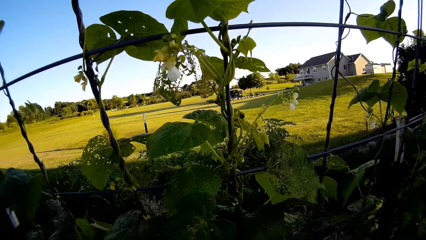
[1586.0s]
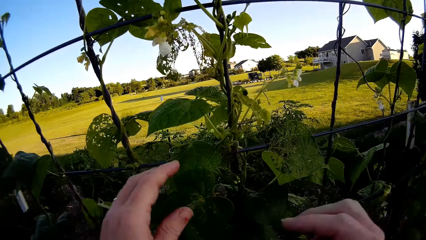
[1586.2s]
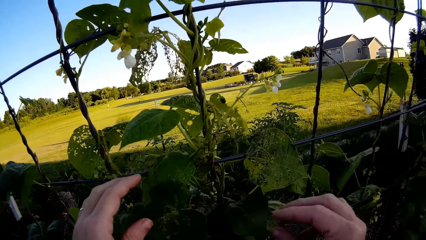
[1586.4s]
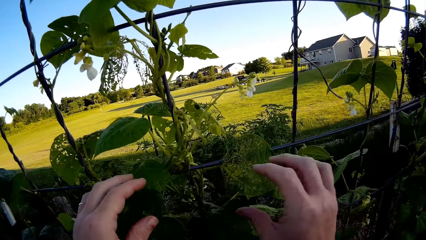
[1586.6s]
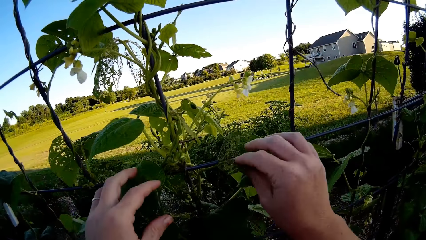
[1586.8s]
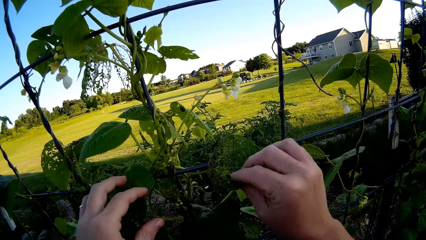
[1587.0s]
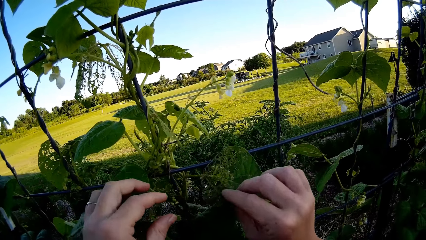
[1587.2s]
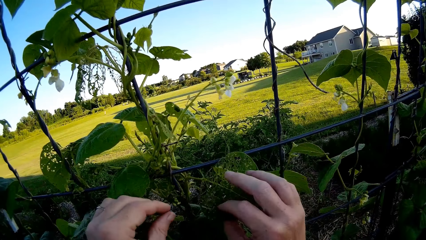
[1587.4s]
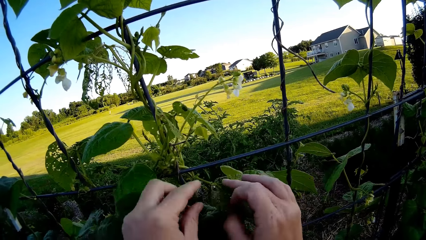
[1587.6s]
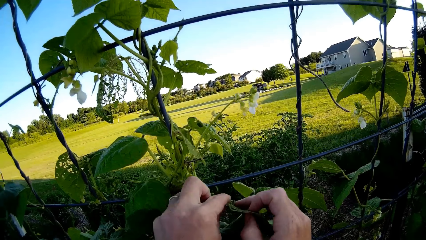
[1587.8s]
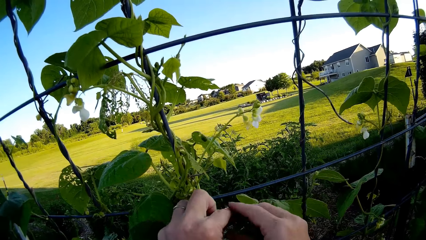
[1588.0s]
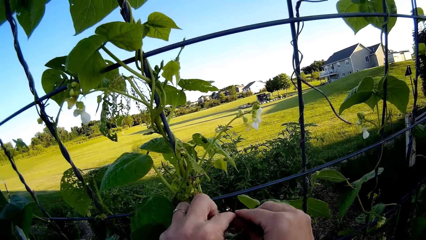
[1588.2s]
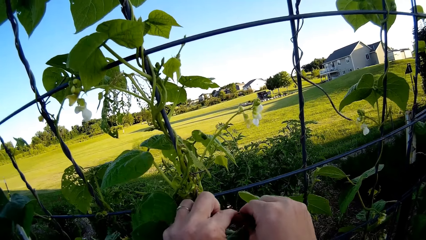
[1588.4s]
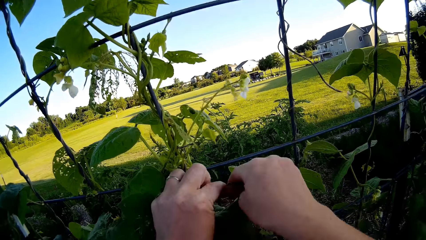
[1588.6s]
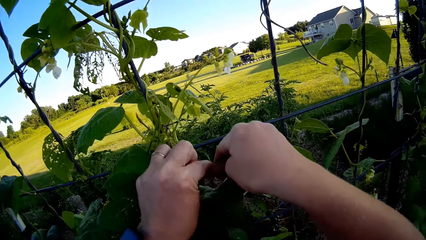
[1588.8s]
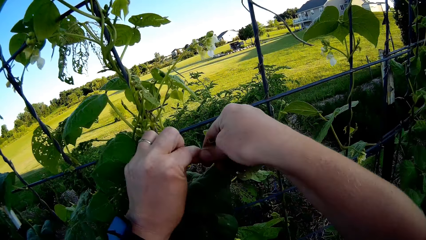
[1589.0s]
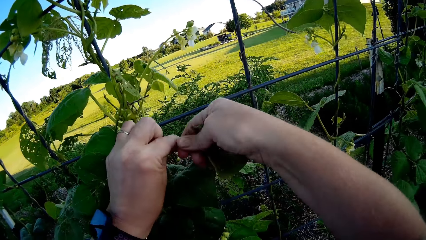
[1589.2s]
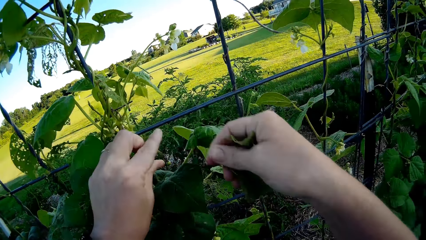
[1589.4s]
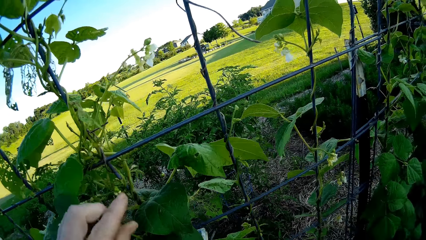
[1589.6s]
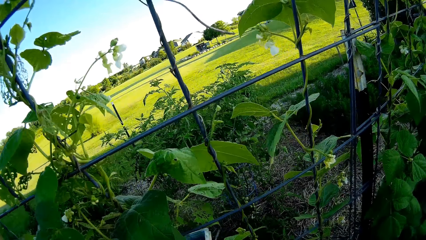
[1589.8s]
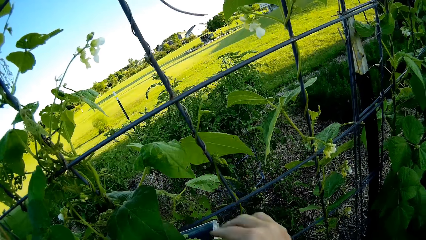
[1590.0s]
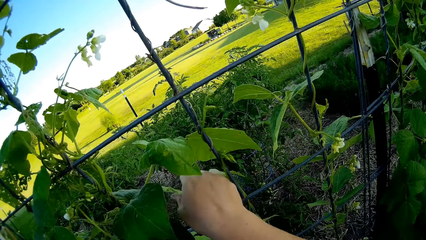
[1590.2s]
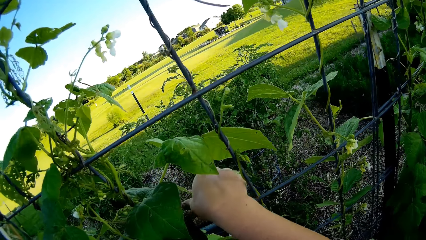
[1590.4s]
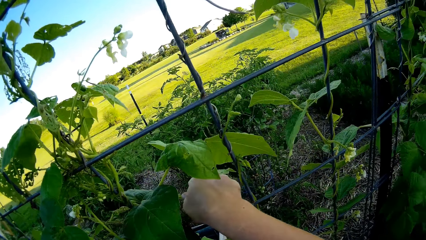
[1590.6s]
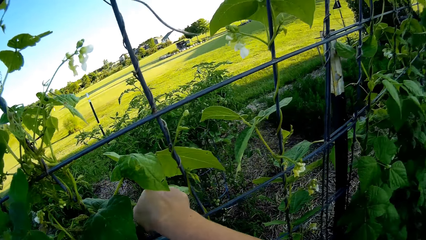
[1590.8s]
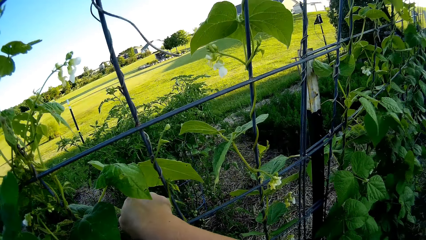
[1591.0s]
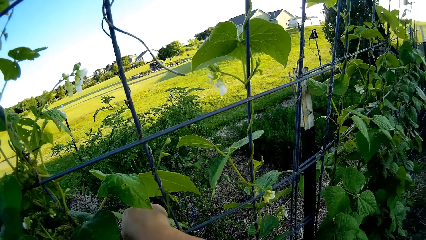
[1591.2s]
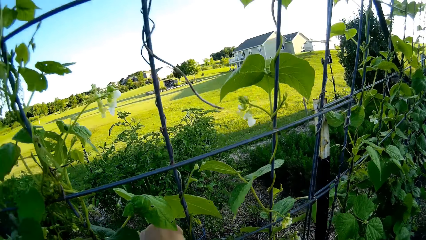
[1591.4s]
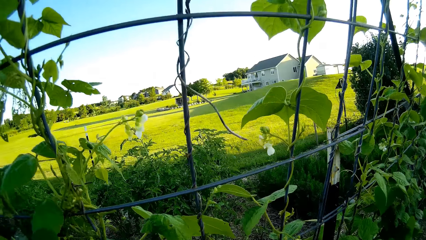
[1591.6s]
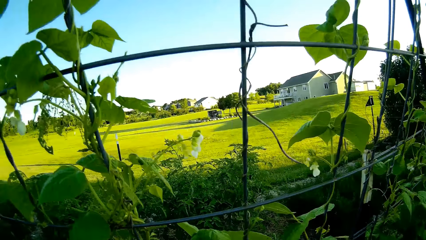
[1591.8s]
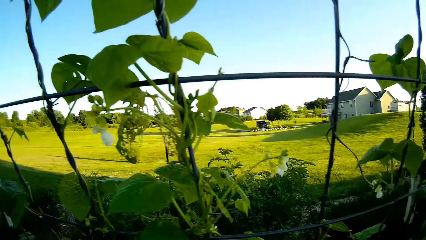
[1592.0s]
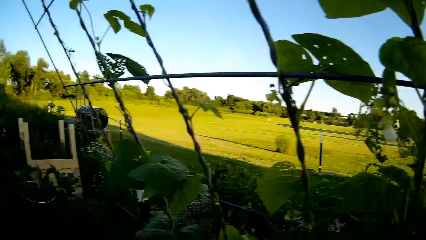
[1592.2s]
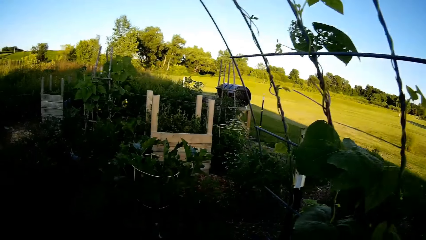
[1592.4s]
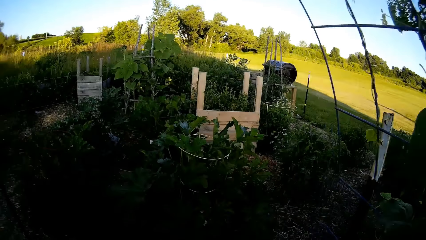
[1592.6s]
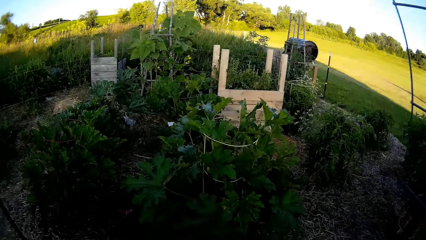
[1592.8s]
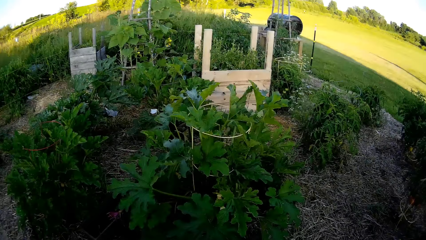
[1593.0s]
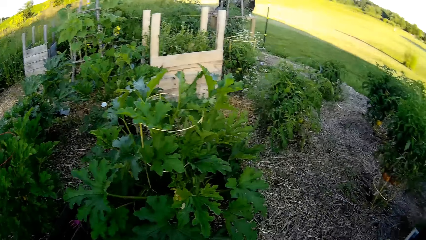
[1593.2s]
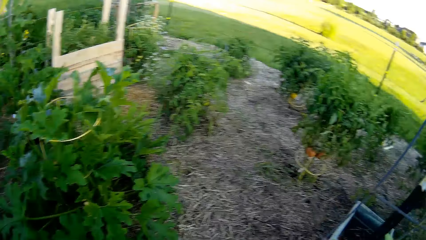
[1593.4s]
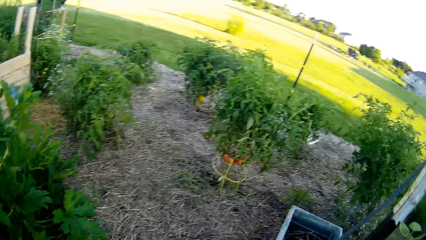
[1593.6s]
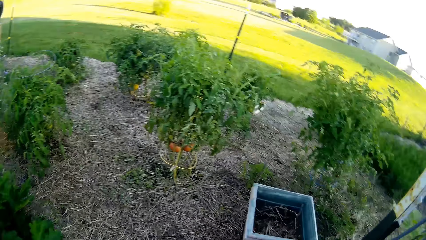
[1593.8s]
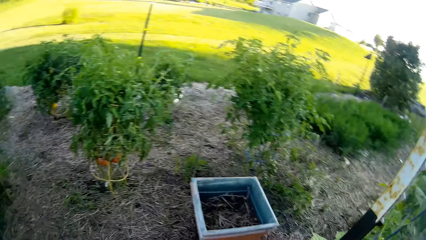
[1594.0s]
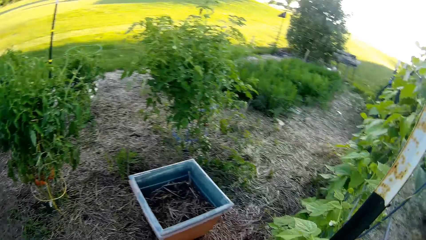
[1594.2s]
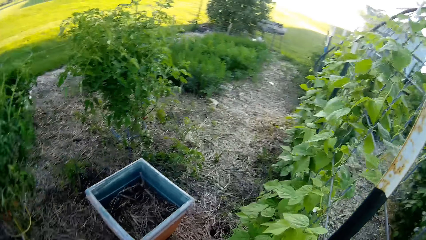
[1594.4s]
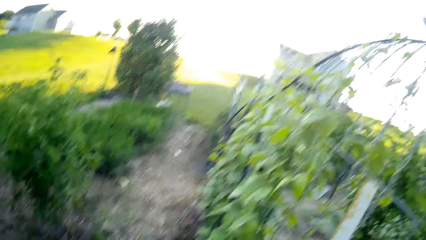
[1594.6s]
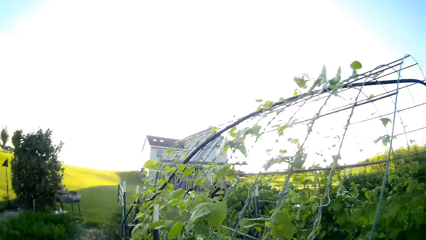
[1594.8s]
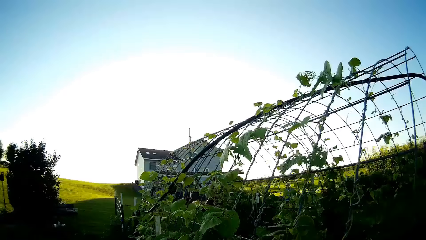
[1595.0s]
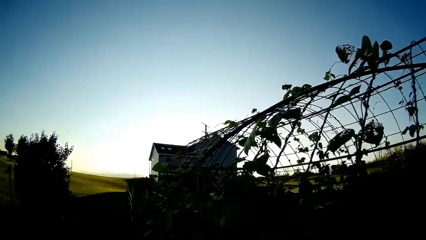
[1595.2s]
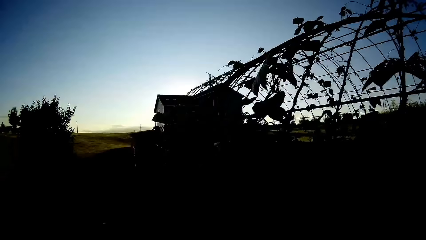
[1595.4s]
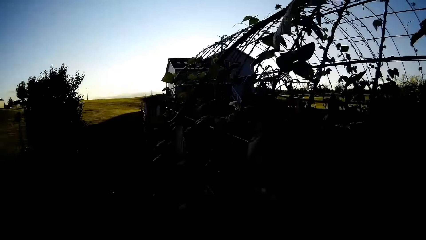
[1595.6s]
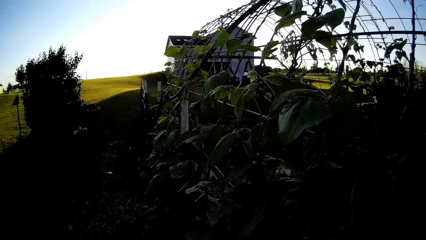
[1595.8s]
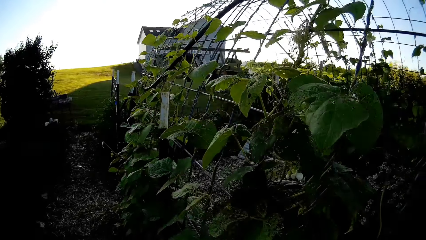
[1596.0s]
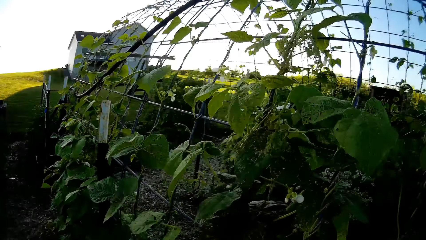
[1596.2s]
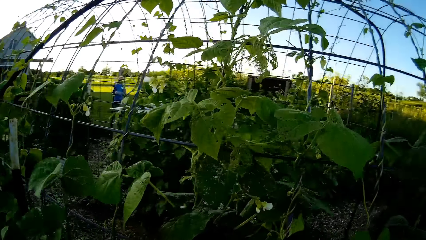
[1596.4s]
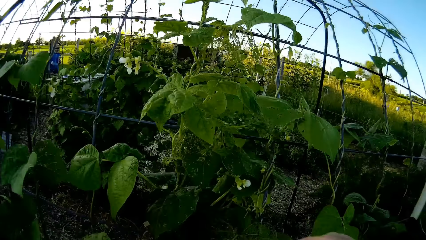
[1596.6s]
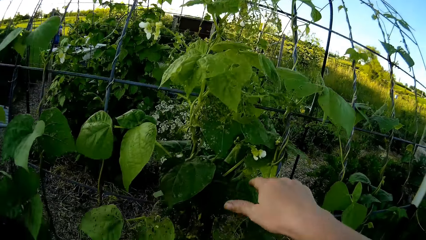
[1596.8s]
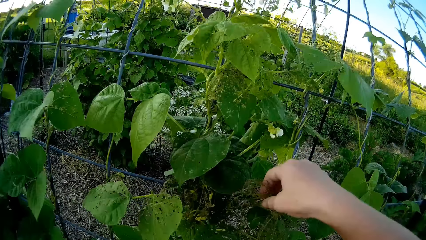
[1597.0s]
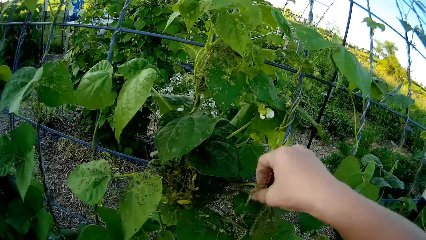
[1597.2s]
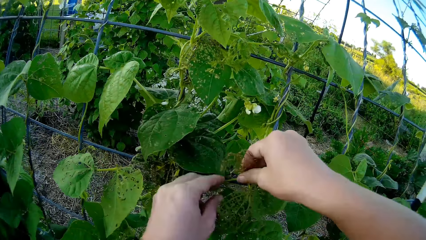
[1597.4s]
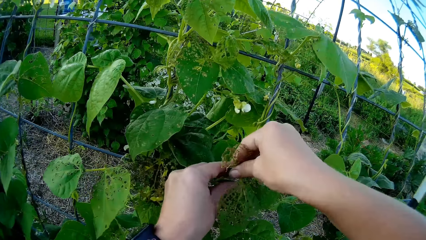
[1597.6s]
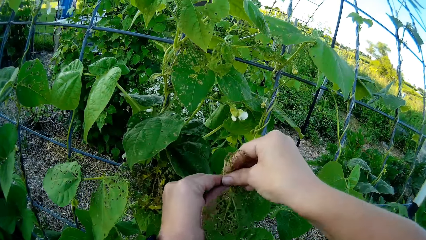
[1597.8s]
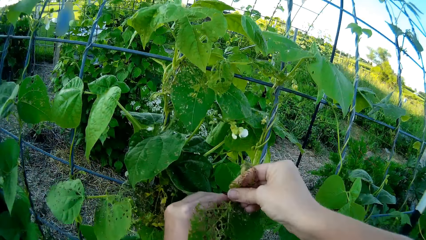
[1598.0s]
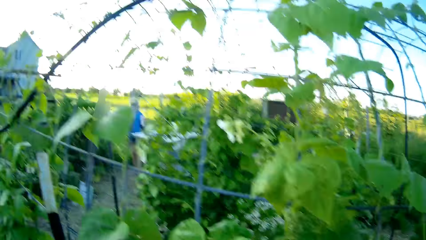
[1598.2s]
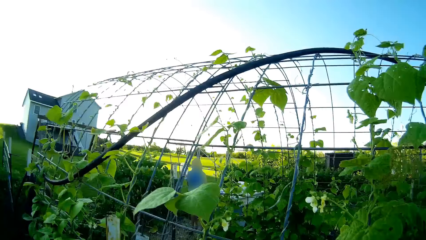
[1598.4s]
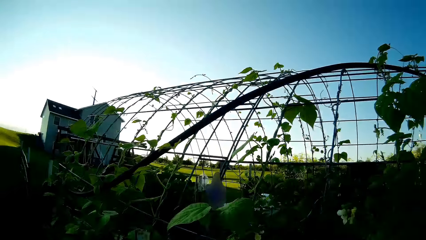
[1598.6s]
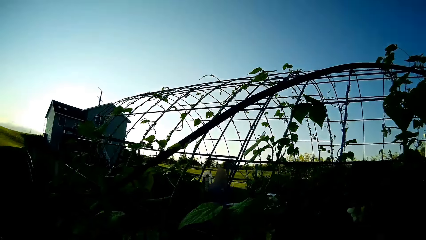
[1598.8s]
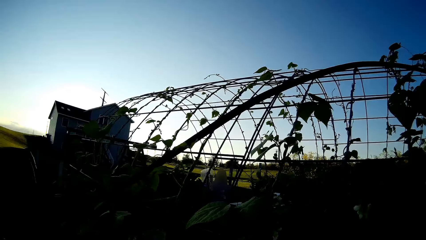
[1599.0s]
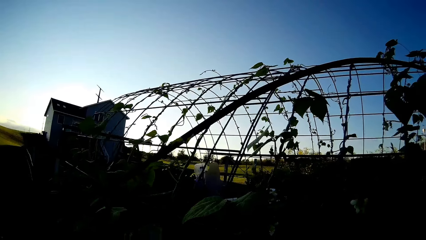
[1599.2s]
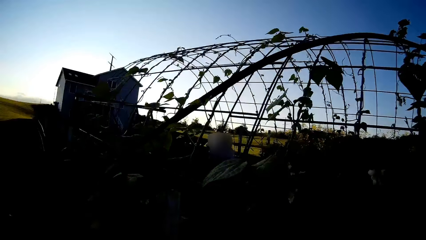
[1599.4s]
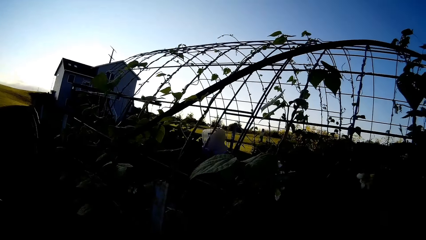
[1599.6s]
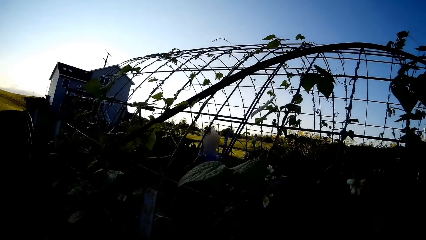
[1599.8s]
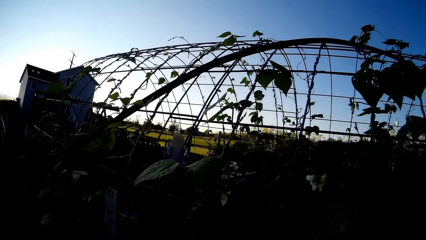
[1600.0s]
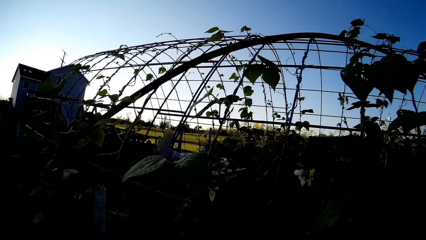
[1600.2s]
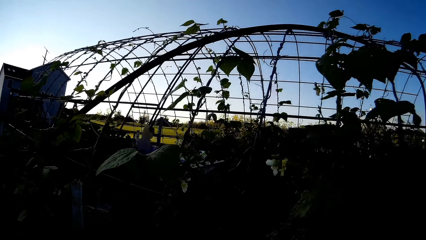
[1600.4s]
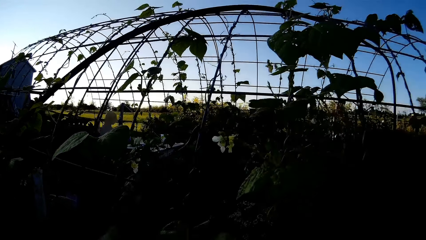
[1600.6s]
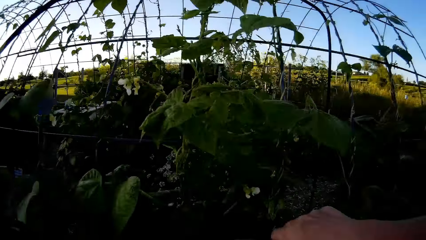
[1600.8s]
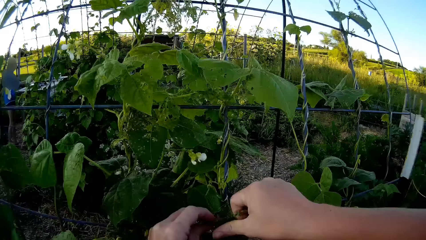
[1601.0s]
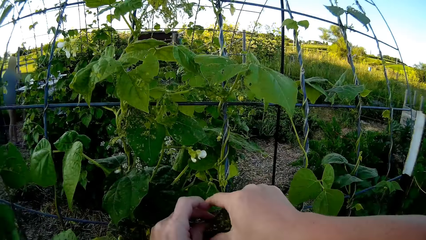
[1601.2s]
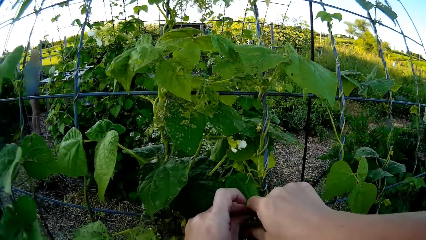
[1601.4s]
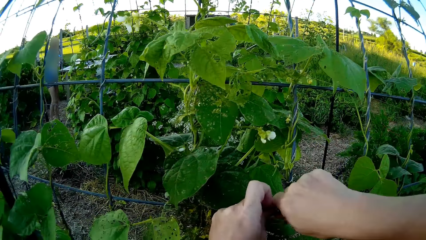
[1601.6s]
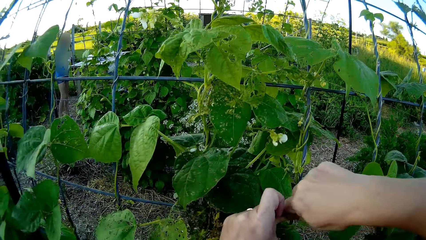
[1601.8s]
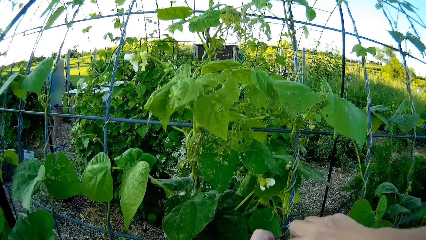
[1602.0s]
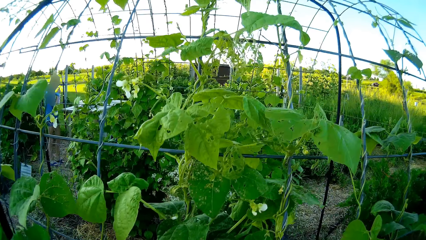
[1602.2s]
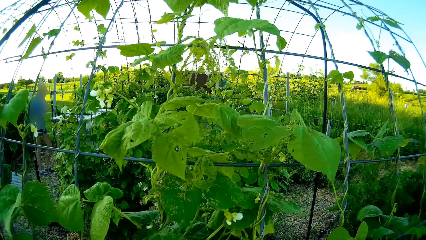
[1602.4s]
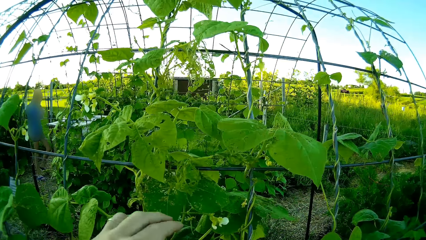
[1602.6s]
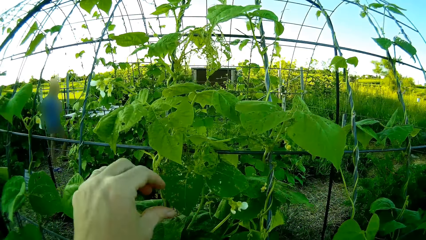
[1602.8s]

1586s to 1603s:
The camera wearer cuts the leaves of a plant. They cut the leaves of the plant again. They look around. They walk around the farm. They touch the plant. They cut the leaves of the plant.
